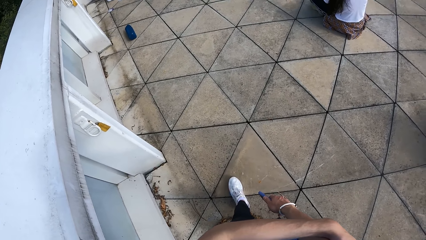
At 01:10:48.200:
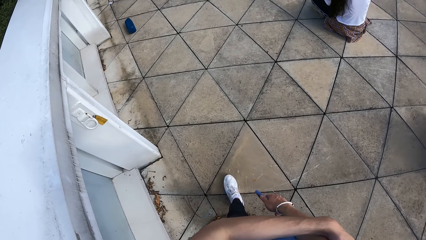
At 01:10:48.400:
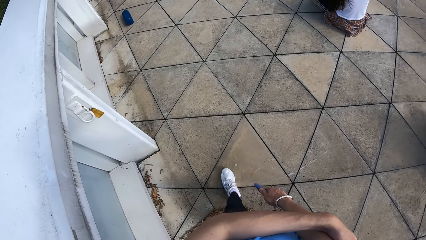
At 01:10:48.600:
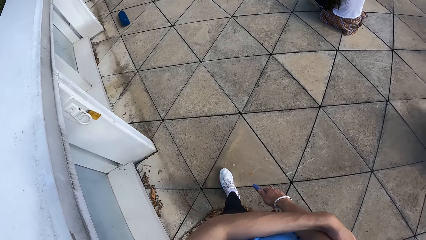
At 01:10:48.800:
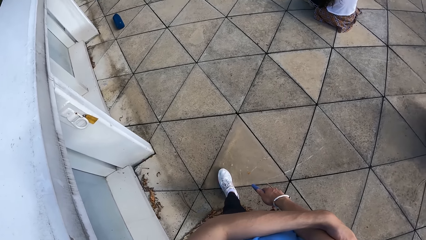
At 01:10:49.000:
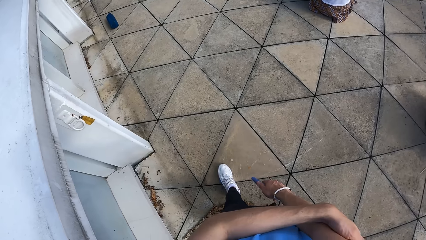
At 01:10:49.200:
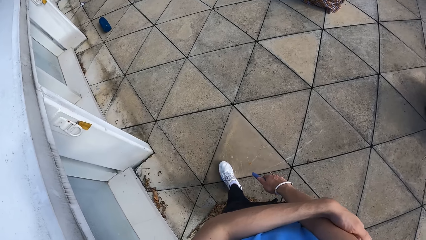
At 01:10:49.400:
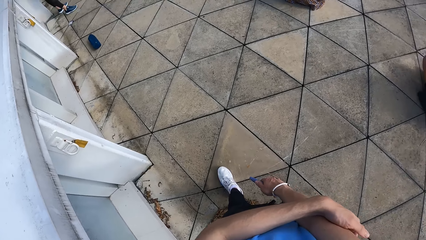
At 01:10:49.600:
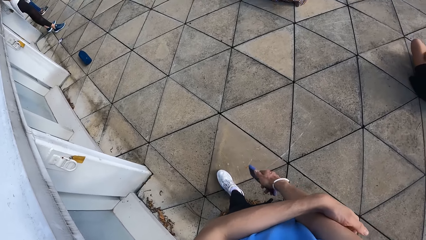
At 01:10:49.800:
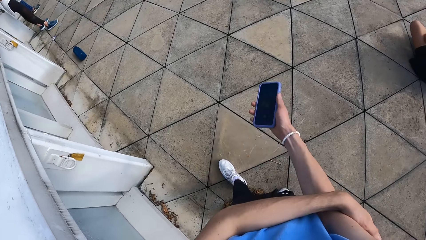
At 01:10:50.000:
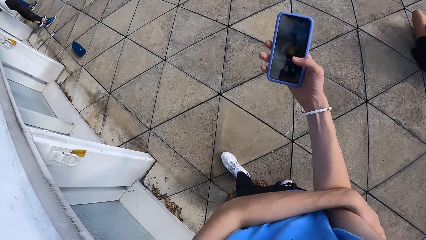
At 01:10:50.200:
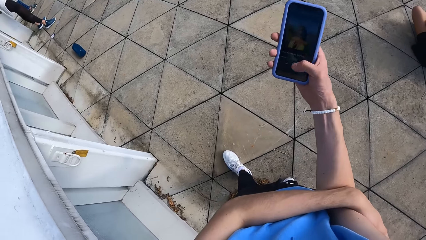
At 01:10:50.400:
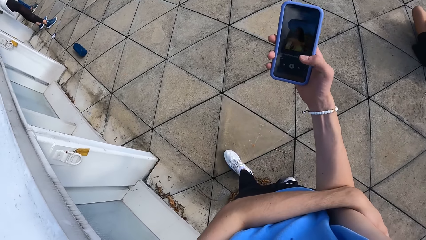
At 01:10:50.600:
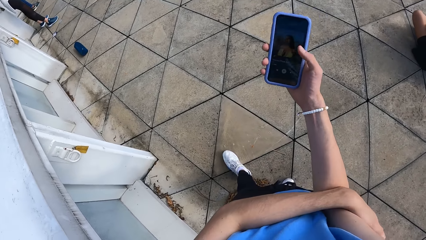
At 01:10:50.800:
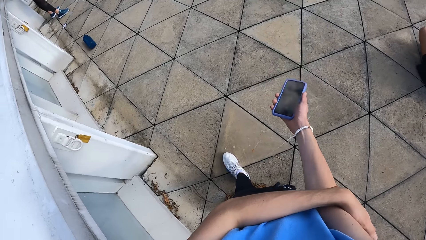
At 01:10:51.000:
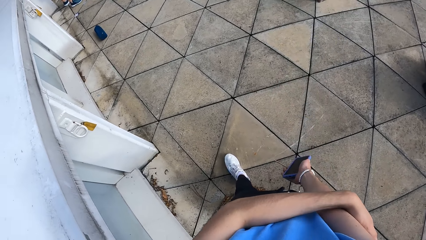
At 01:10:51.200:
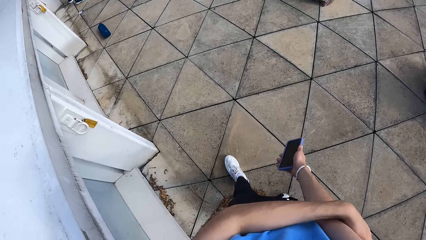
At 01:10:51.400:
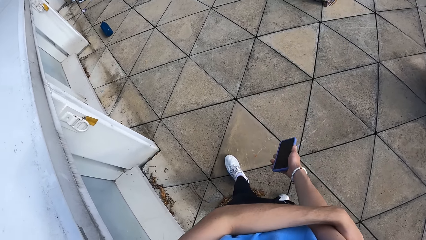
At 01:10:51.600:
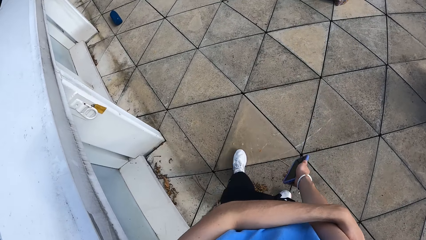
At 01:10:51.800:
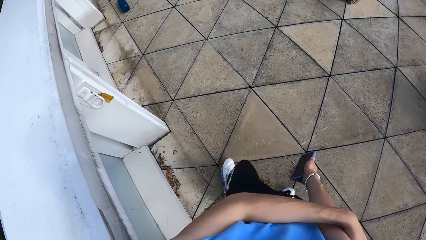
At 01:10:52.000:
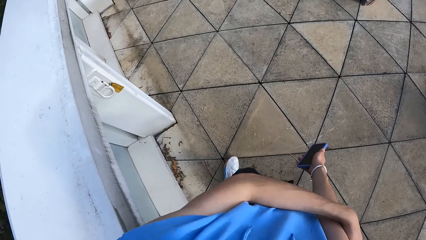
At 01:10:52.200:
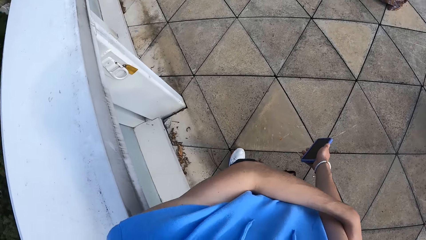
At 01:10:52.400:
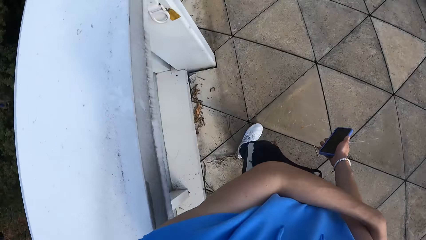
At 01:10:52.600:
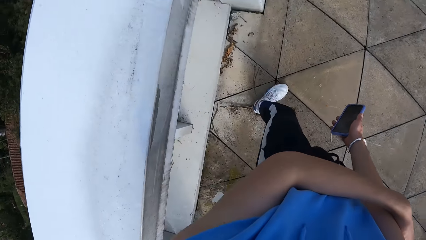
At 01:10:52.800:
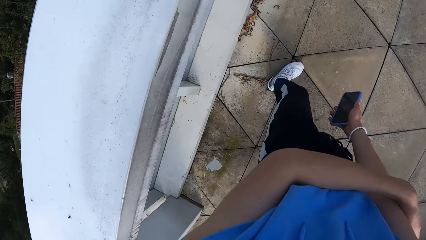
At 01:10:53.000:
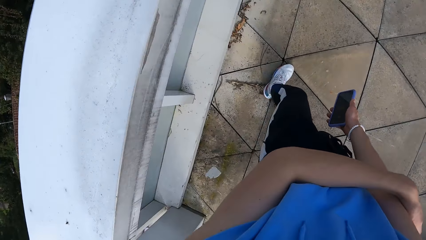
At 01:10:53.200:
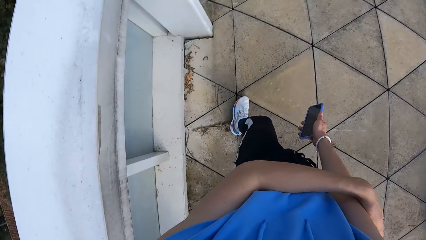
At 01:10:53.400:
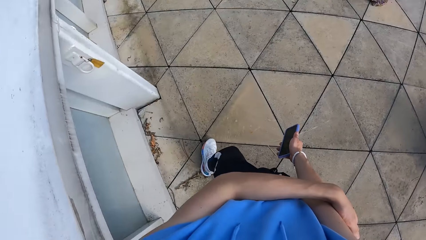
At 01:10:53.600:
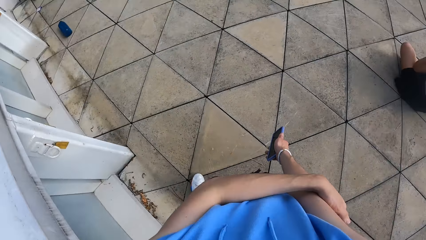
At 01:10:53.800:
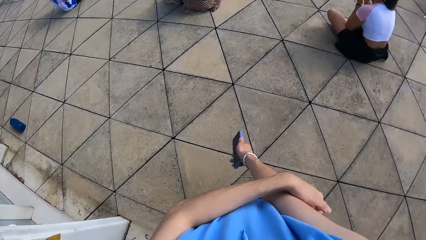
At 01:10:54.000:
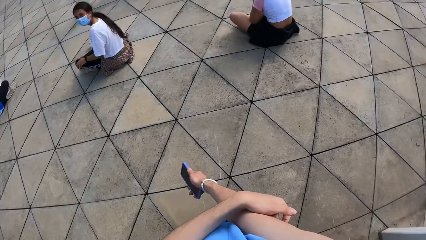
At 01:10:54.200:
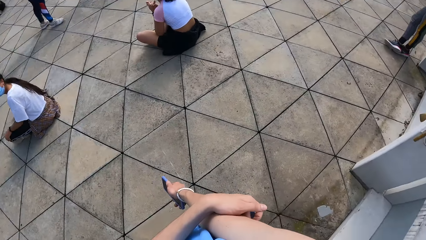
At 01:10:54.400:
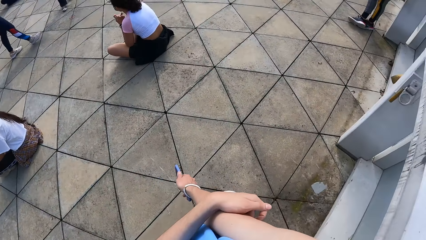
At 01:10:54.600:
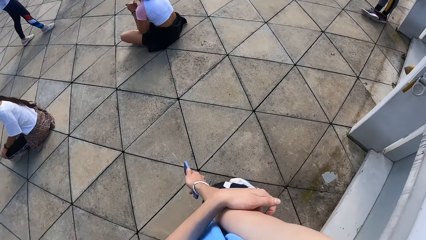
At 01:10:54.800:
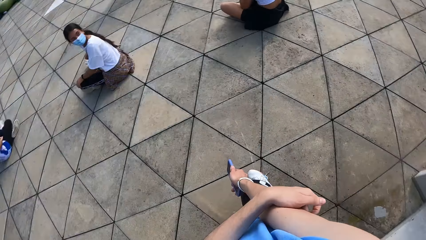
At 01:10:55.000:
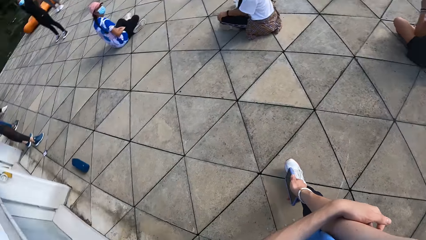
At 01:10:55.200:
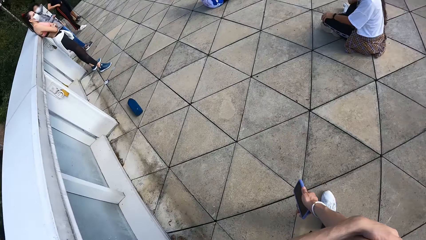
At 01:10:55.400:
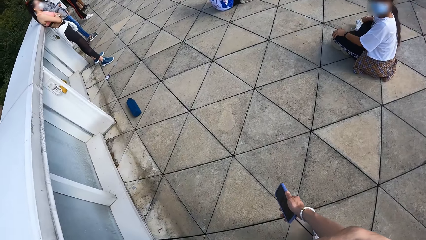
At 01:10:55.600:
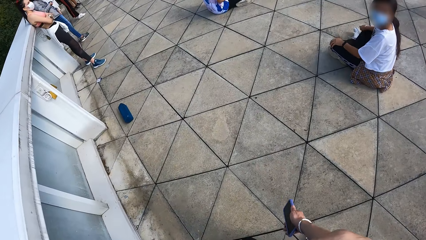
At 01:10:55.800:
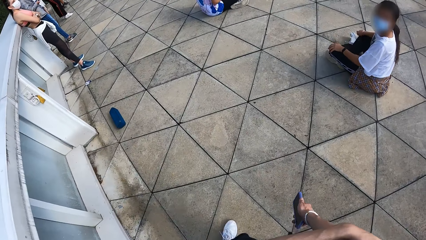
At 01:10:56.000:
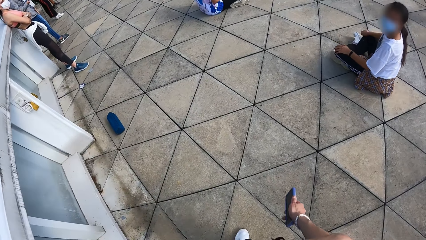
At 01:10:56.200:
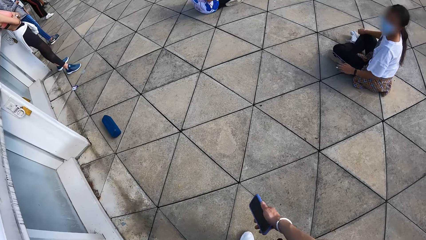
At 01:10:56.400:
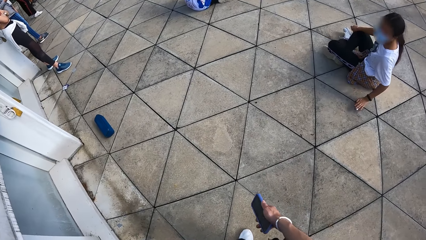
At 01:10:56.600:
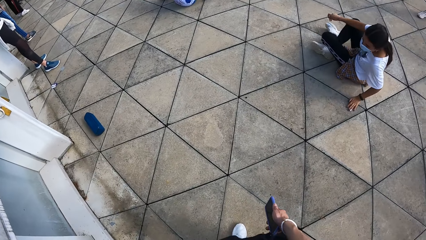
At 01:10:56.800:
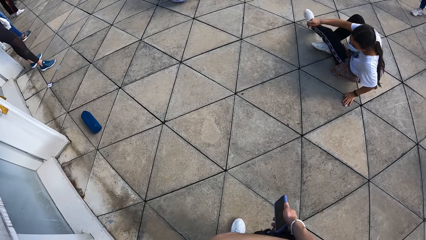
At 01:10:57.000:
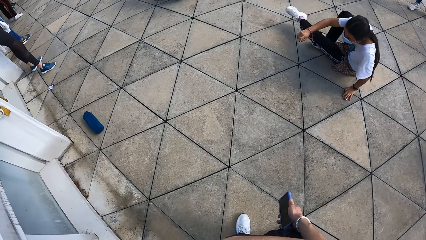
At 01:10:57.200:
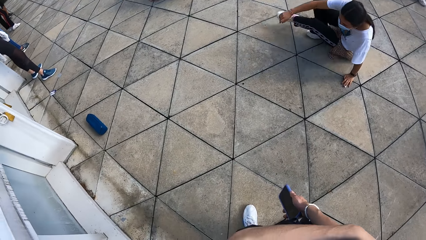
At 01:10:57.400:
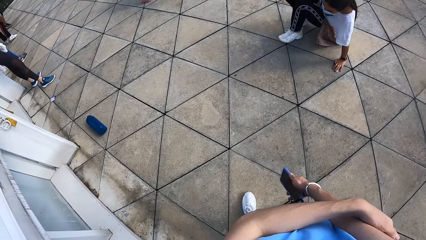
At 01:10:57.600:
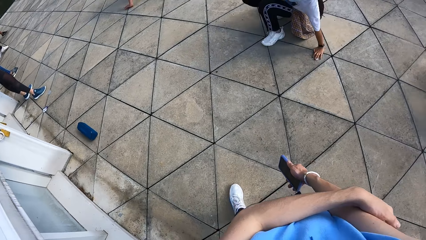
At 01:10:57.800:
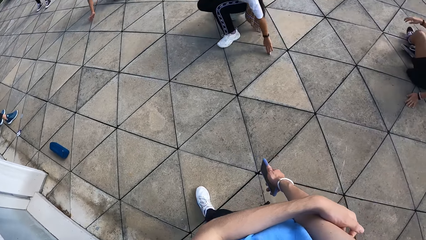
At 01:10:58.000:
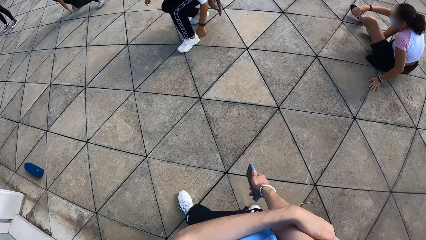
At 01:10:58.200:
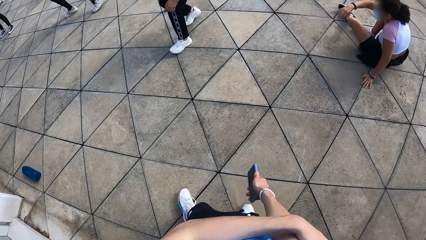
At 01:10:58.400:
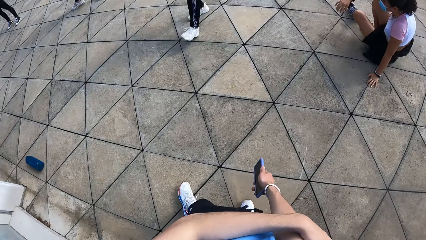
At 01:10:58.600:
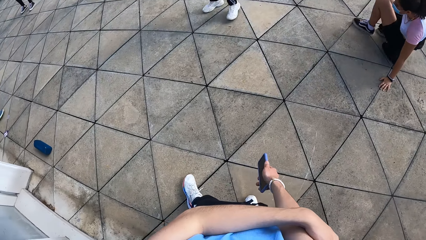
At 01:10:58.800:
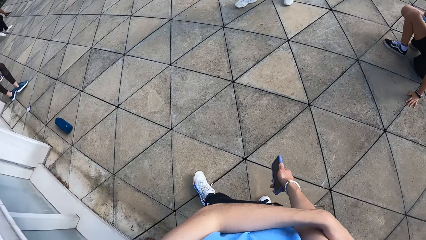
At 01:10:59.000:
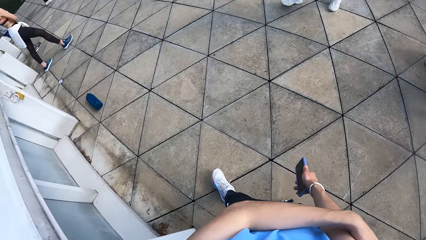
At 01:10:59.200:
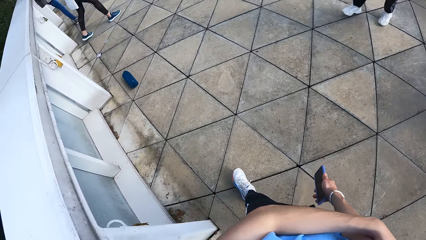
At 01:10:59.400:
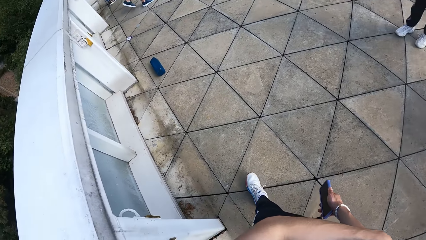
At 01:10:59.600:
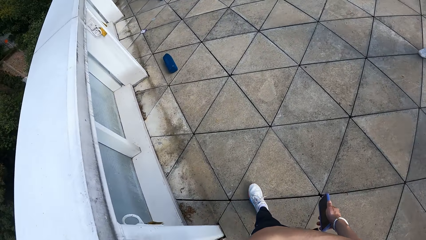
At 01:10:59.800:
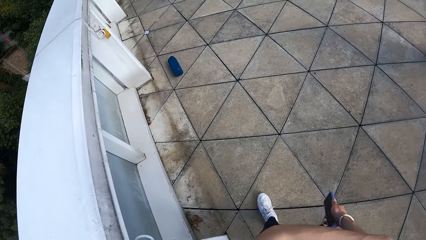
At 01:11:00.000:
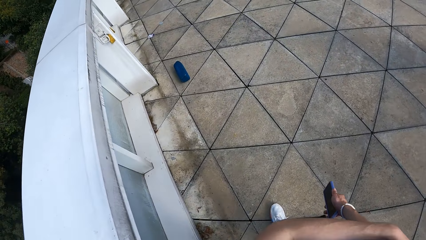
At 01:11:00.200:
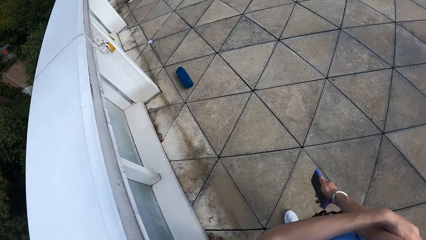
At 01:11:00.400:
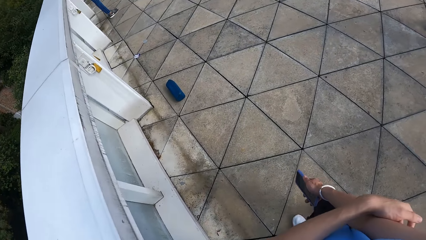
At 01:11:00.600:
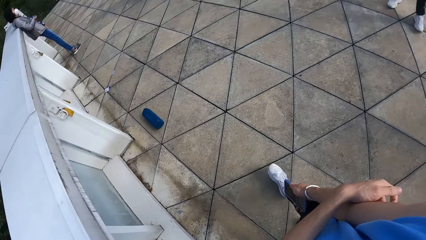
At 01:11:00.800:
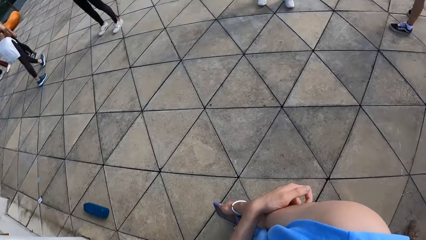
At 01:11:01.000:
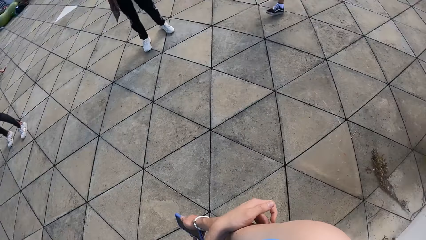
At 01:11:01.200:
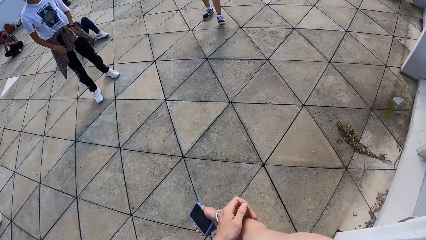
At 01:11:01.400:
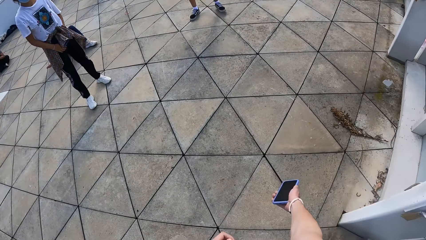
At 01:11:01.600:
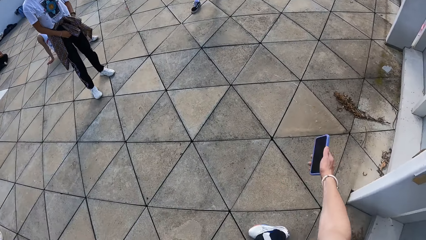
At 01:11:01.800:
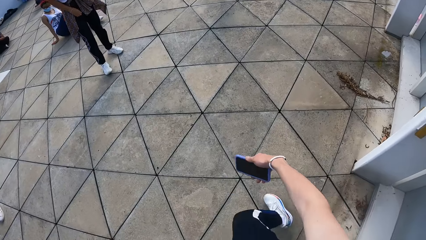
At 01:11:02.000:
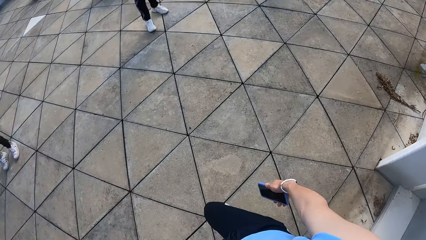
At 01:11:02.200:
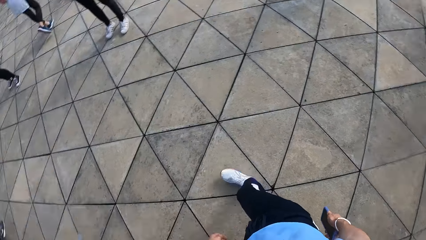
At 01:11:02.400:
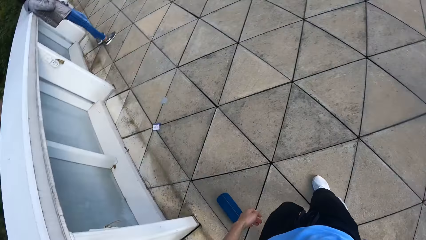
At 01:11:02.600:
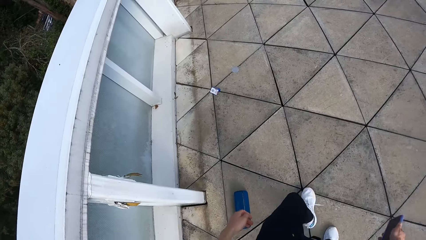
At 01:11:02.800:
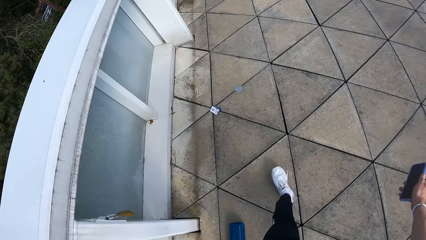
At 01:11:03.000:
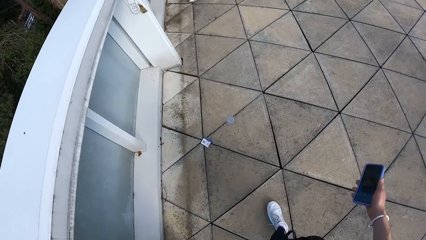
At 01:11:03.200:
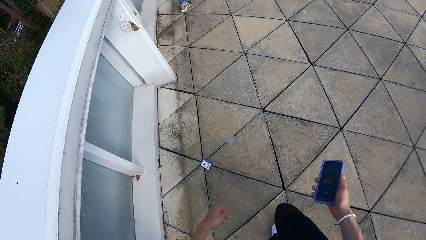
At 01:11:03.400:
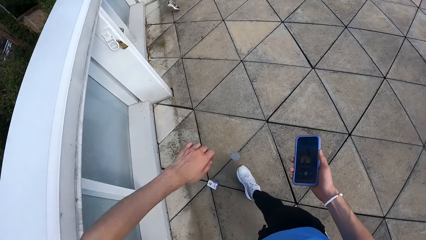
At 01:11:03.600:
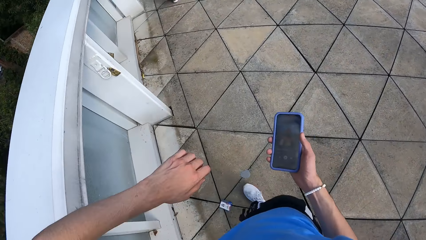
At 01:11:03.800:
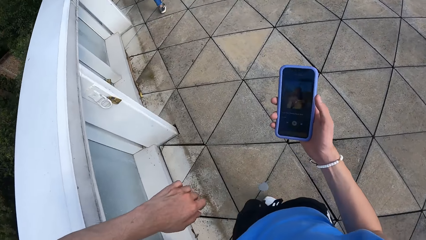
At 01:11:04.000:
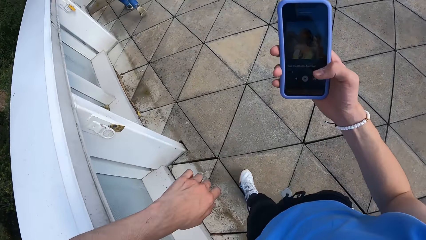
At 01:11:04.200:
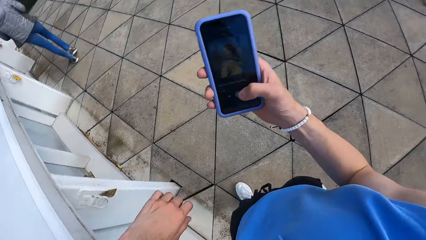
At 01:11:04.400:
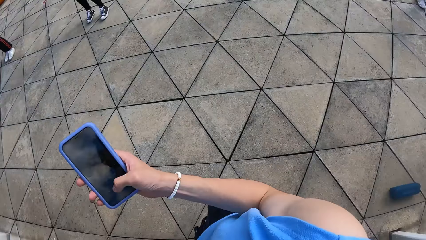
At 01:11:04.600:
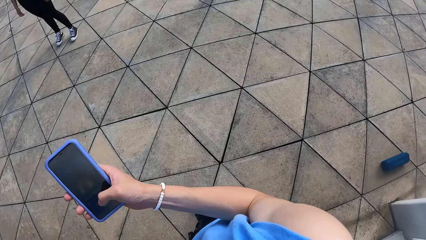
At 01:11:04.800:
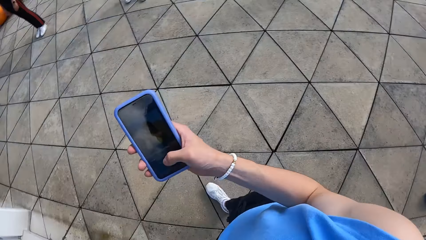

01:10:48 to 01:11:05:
The camera wearer operates the phone. He looks around. He instructs a group of people. He presses the phone with his right hand.
